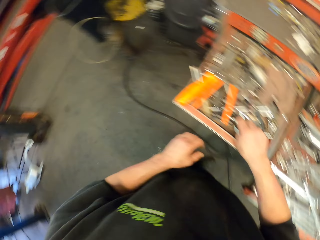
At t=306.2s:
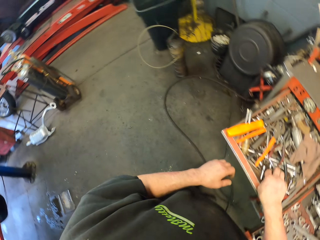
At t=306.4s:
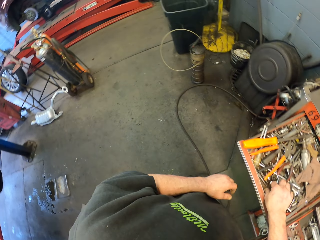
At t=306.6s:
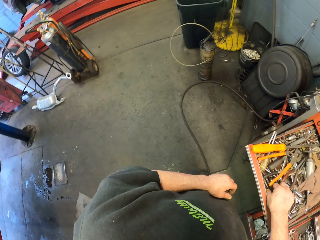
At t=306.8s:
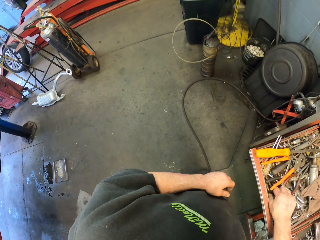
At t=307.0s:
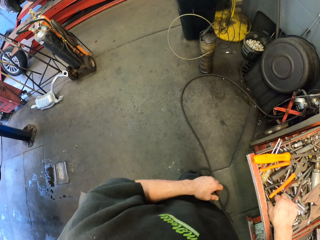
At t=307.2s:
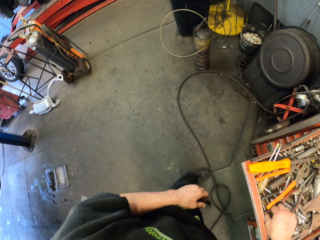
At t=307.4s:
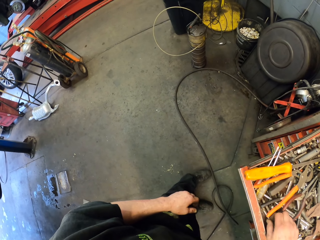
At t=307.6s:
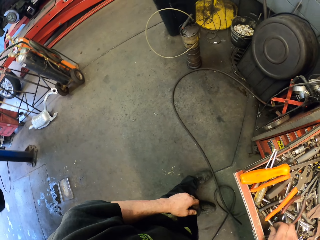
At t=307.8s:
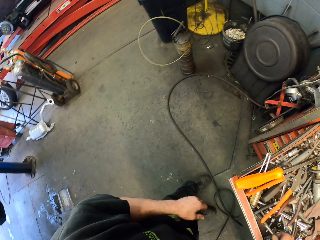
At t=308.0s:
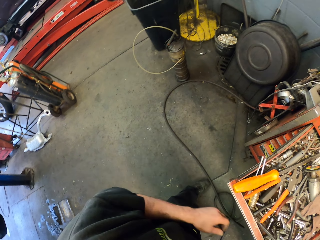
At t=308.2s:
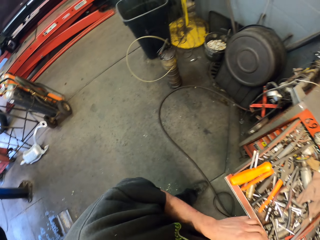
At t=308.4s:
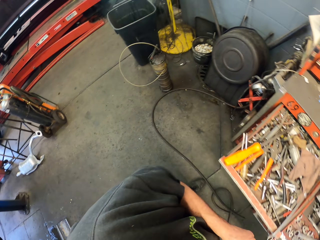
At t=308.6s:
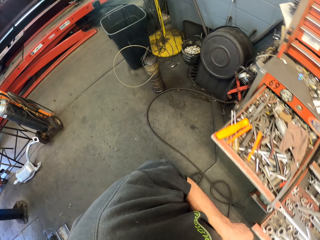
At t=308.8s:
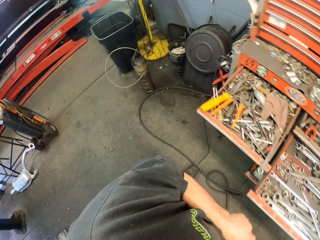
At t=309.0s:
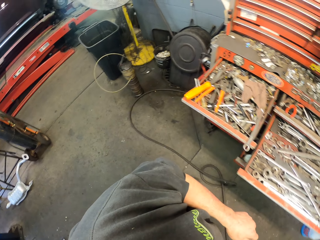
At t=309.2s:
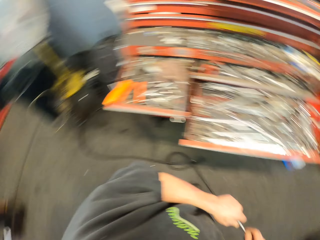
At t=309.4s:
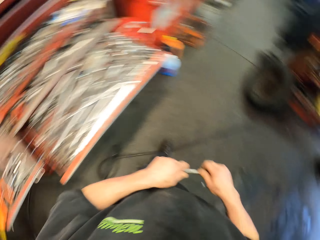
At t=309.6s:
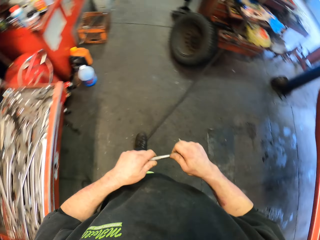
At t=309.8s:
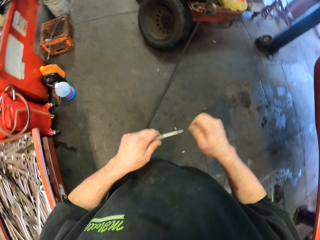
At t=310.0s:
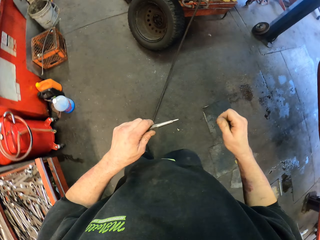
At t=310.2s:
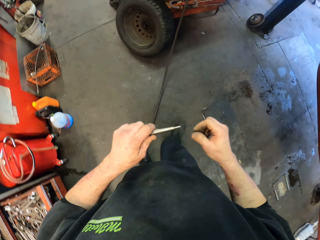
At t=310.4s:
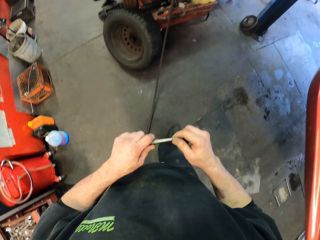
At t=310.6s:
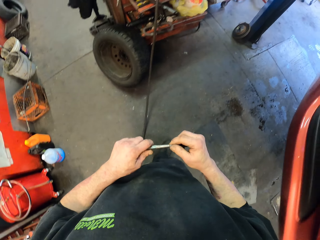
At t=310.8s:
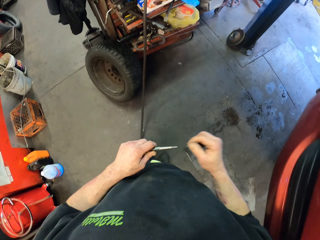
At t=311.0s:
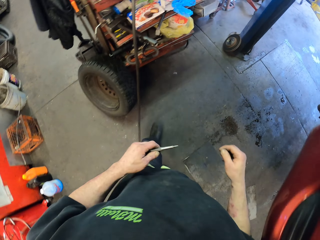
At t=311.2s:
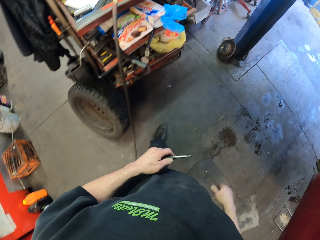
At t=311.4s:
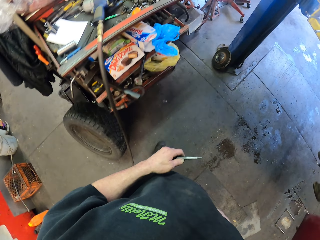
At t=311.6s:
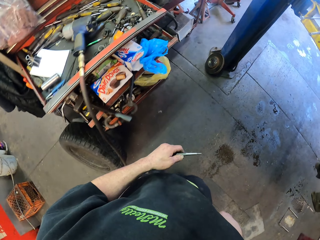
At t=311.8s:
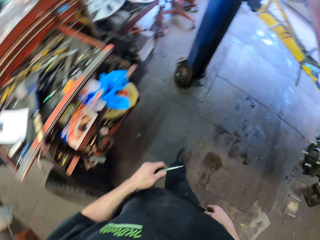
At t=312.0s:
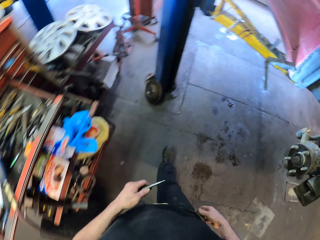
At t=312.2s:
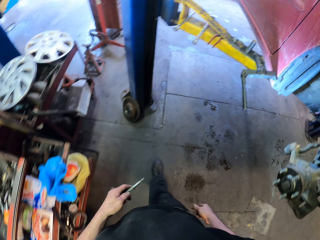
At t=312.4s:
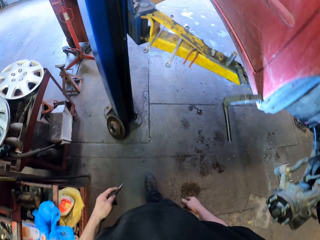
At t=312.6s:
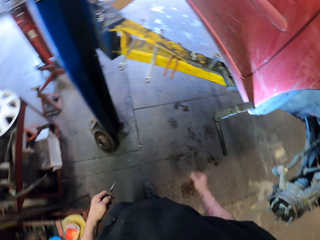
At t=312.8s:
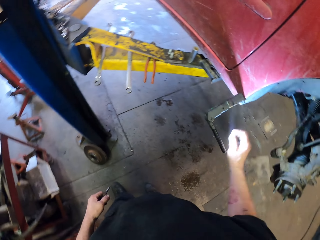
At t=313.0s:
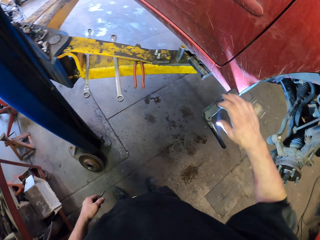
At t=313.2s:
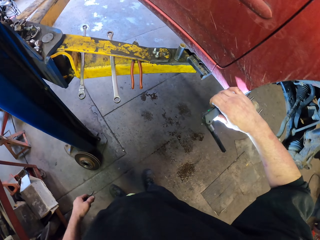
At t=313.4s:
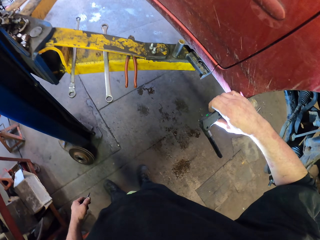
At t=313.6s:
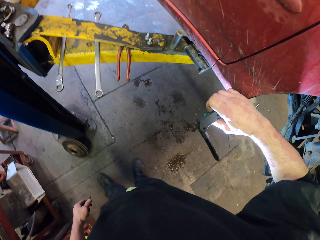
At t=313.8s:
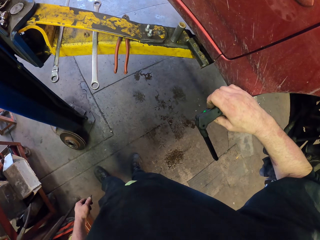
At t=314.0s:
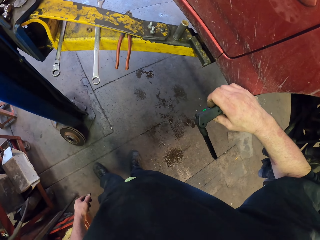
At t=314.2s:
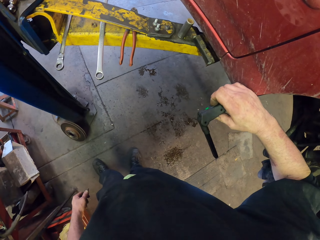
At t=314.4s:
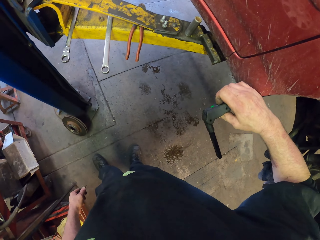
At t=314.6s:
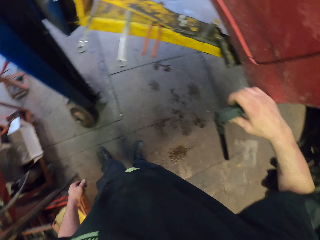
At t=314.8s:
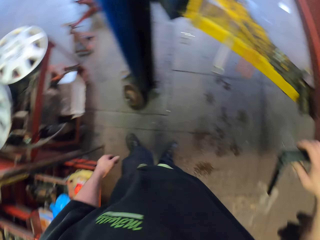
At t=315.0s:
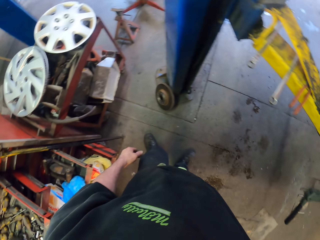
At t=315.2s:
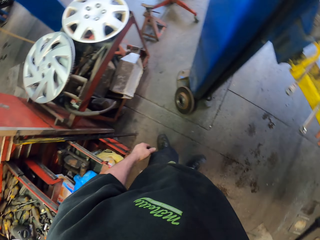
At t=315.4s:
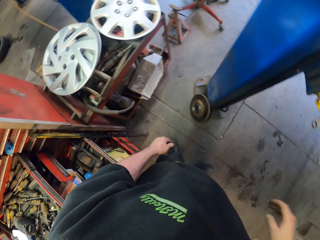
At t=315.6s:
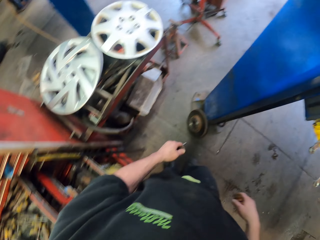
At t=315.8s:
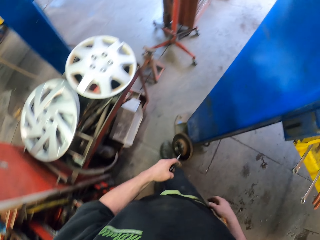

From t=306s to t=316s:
The camera wearer picks up a steel. They walk in the room to the vehicle. They hold a screwdriver. They switch off the torch.

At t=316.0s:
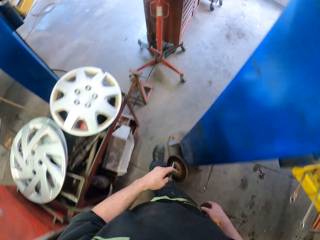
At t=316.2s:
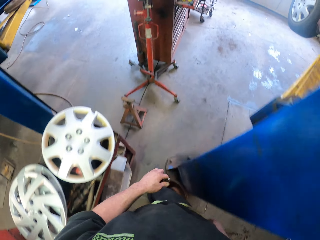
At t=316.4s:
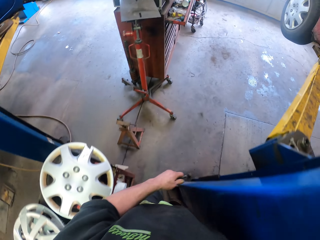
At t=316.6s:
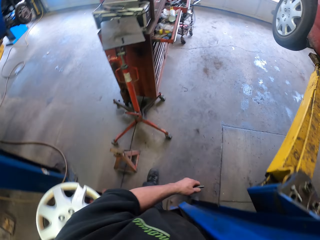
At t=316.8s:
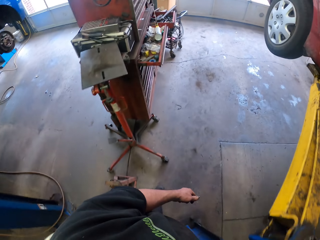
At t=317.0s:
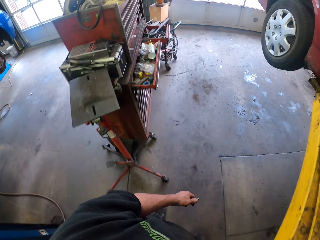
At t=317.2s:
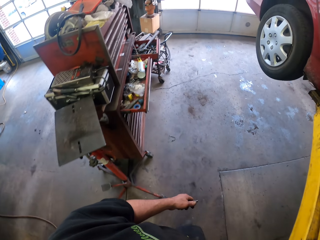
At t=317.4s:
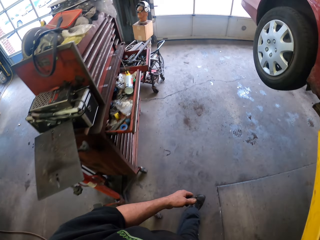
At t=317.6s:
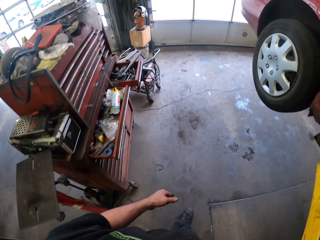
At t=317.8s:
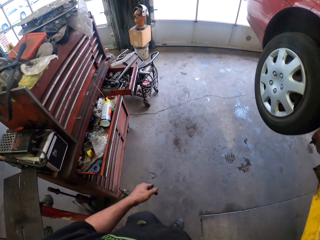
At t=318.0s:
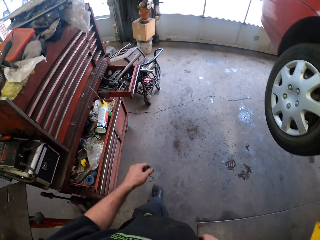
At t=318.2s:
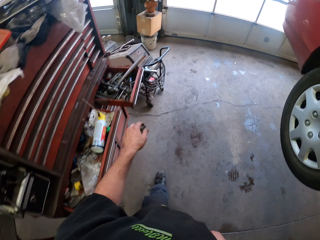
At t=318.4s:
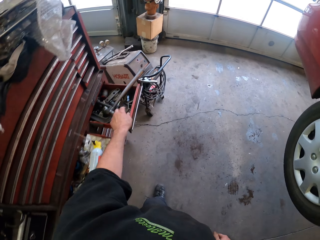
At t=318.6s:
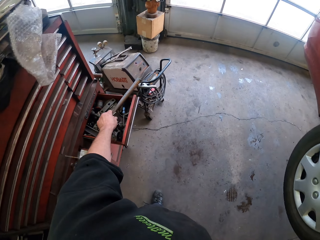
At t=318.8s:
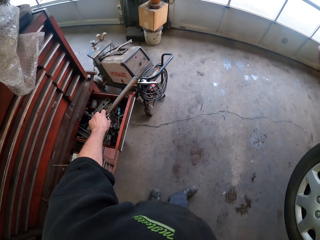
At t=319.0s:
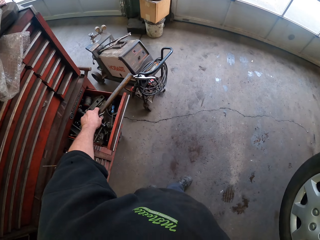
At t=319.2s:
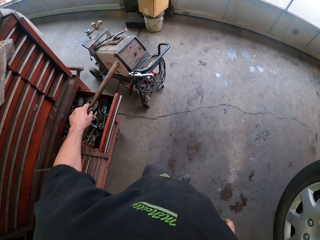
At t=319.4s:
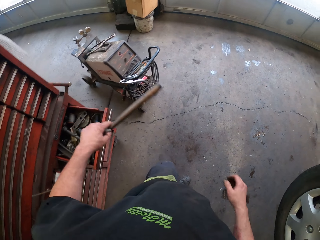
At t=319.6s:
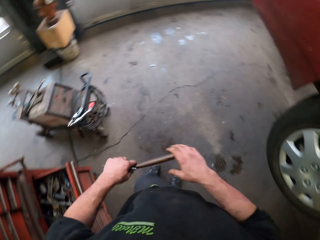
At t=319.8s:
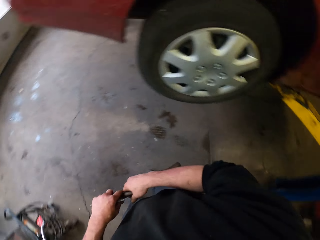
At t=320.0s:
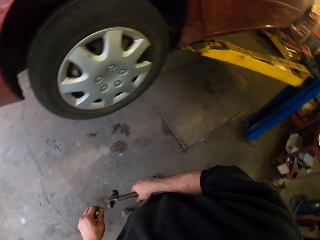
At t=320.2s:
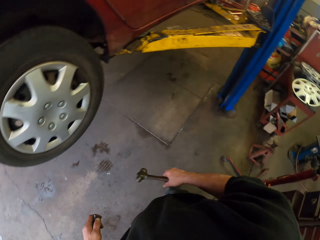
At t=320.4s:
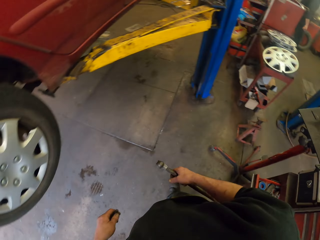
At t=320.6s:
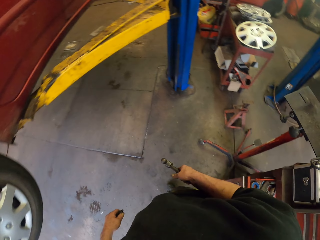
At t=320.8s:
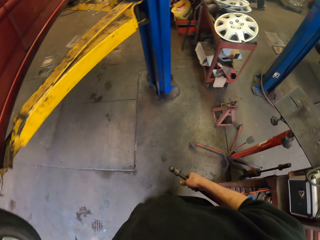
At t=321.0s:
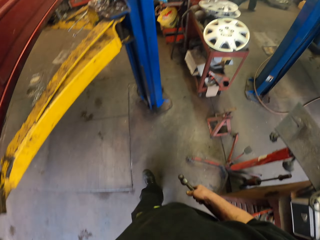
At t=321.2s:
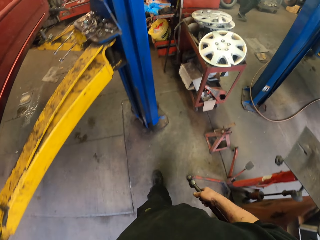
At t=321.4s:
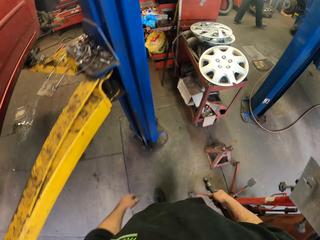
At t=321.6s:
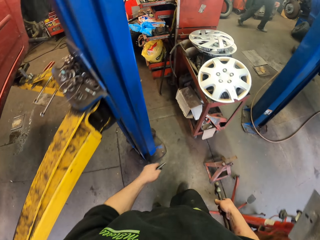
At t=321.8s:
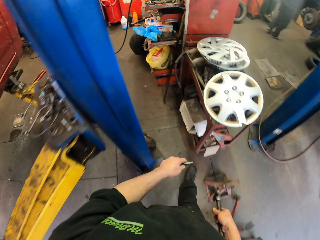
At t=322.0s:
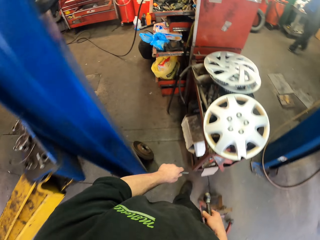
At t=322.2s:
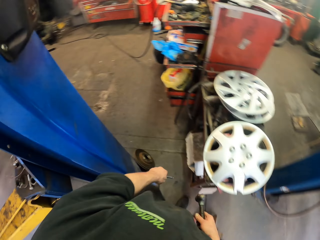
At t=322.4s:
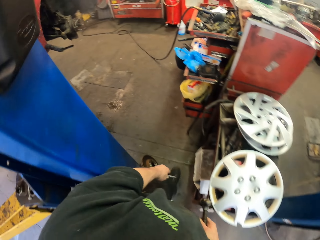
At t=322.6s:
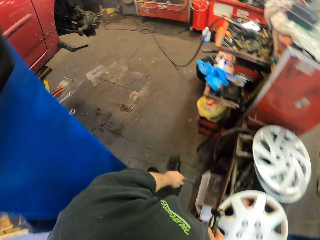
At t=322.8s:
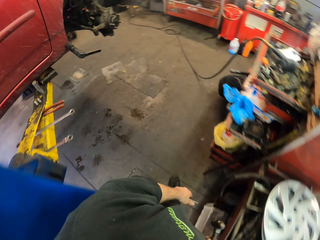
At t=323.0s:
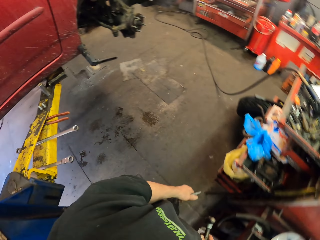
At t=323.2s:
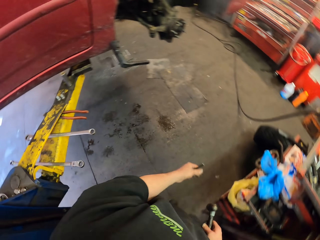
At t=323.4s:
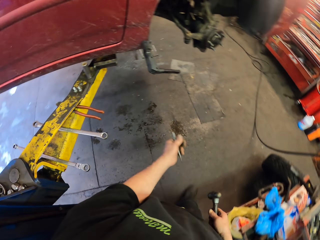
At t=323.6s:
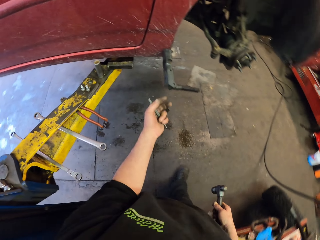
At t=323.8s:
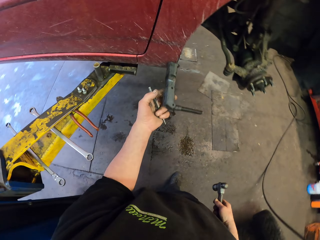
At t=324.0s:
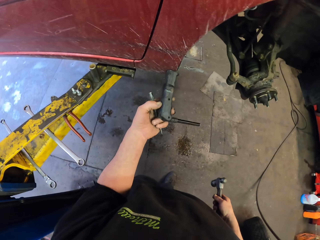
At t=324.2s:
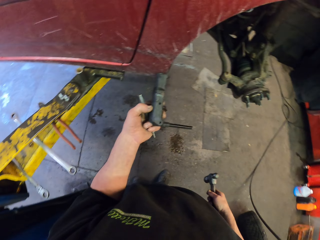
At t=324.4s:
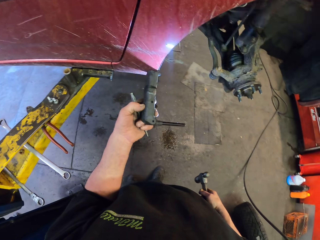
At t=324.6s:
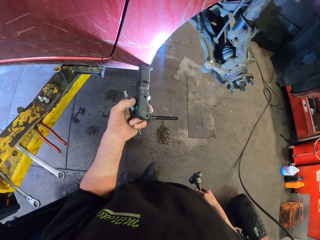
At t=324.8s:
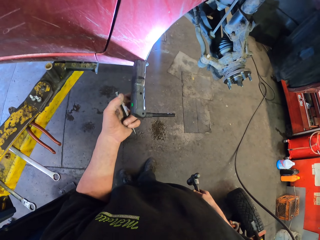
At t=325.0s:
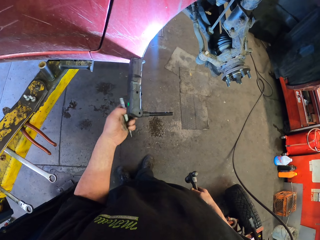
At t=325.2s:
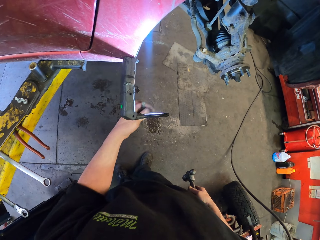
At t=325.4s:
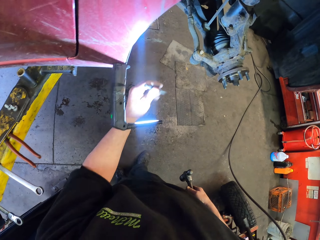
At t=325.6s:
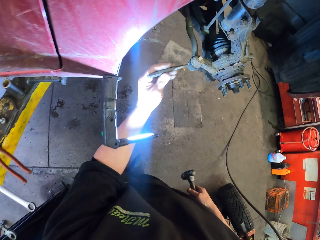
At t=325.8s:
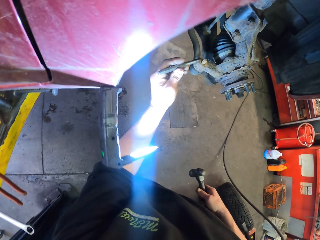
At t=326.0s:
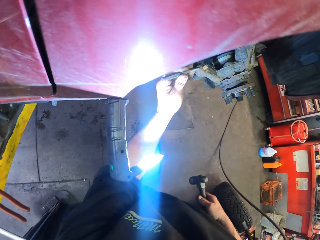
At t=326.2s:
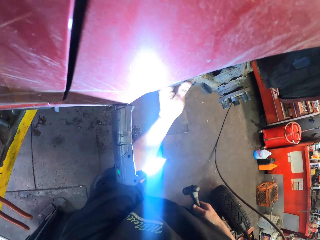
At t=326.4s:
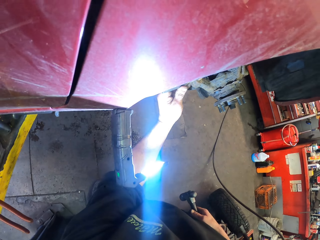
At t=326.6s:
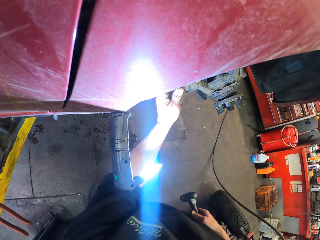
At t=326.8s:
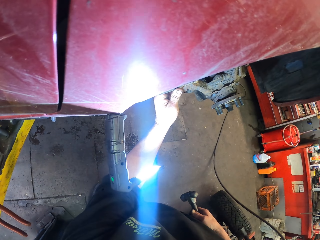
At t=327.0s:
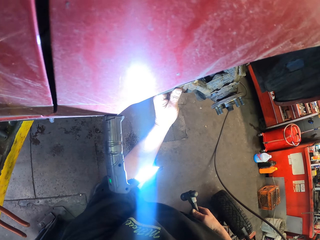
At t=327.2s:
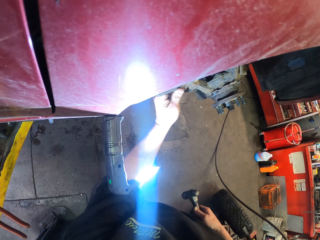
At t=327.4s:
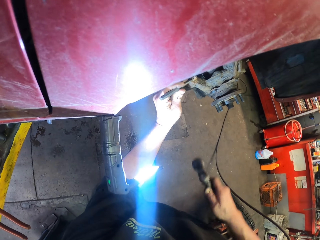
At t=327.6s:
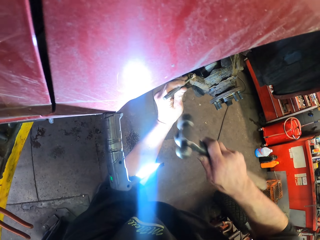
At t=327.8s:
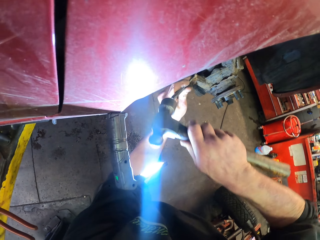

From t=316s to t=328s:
The camera wearer walks in the room. They pick up the hammer. They walk in the room. They switch the torch on. They fix the chisel on the vehicle. They touch something.
